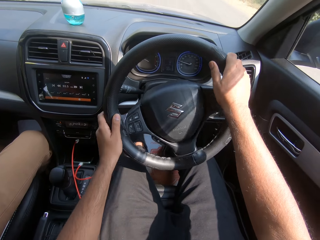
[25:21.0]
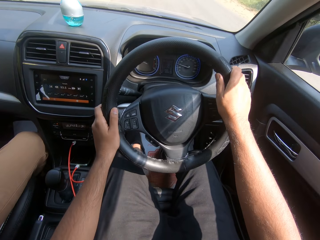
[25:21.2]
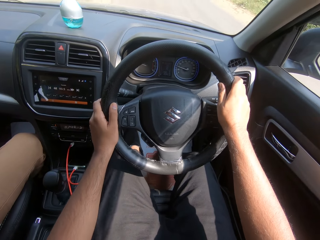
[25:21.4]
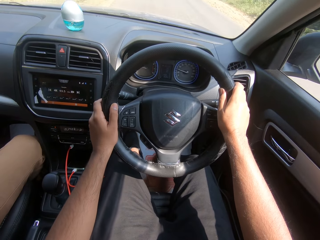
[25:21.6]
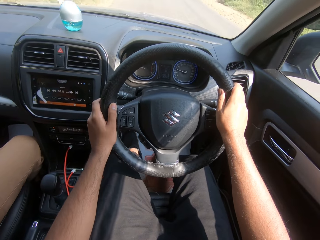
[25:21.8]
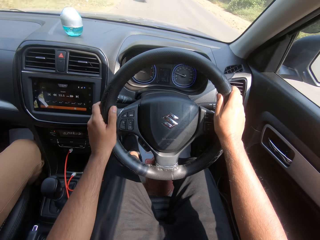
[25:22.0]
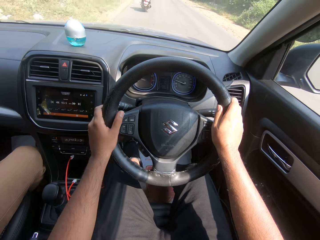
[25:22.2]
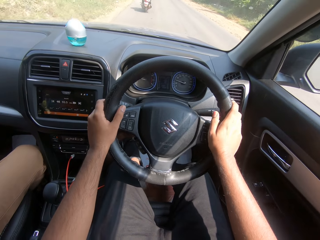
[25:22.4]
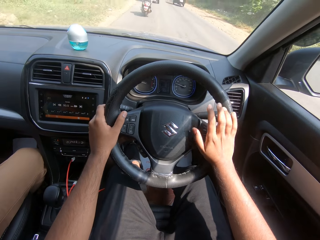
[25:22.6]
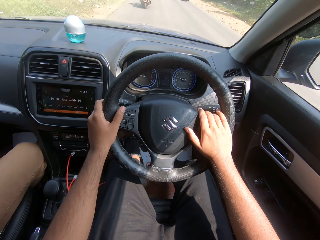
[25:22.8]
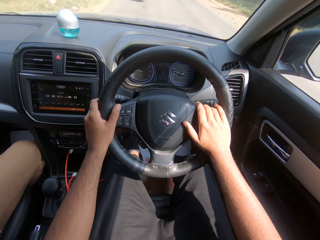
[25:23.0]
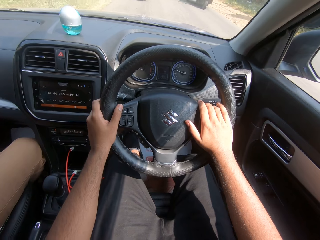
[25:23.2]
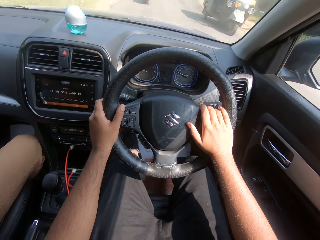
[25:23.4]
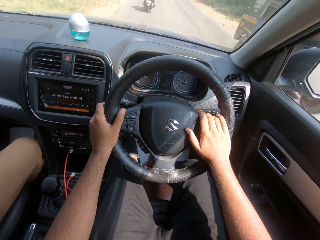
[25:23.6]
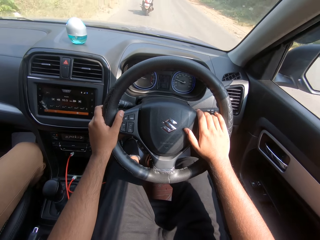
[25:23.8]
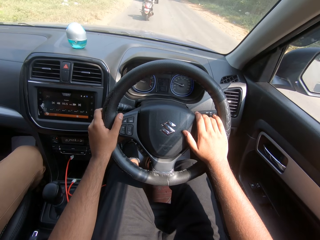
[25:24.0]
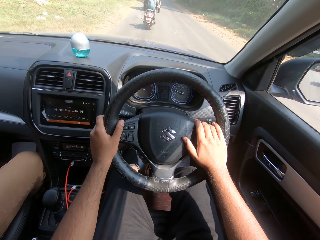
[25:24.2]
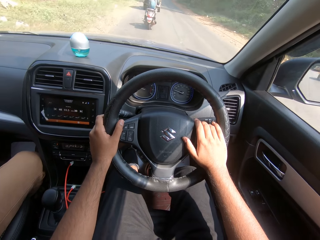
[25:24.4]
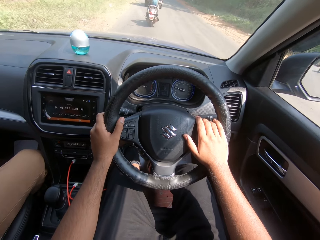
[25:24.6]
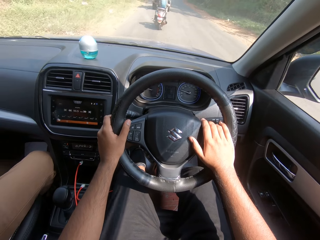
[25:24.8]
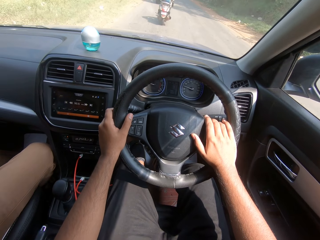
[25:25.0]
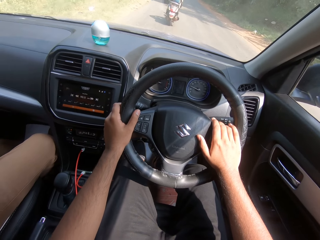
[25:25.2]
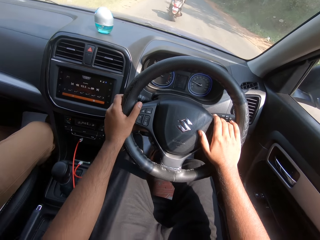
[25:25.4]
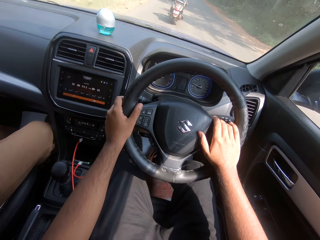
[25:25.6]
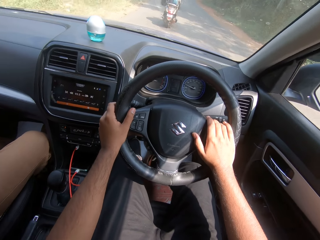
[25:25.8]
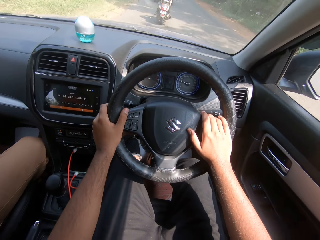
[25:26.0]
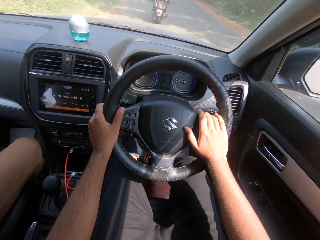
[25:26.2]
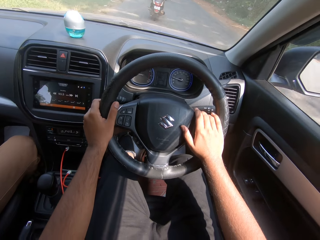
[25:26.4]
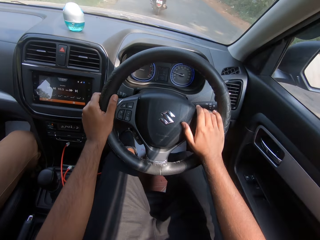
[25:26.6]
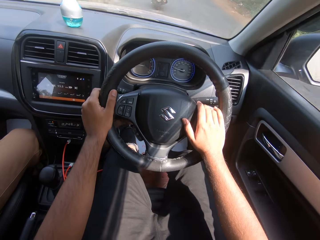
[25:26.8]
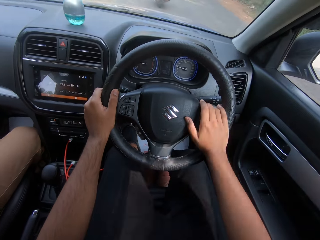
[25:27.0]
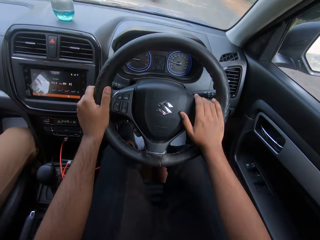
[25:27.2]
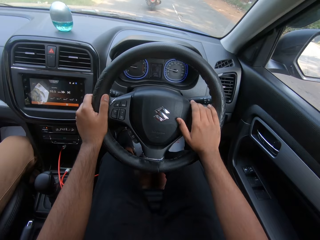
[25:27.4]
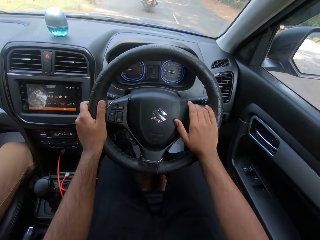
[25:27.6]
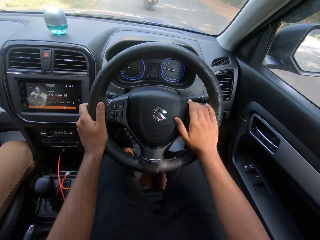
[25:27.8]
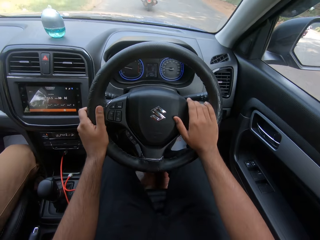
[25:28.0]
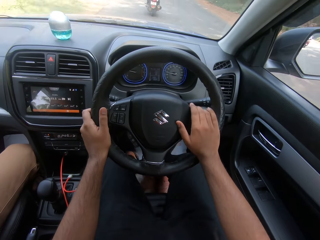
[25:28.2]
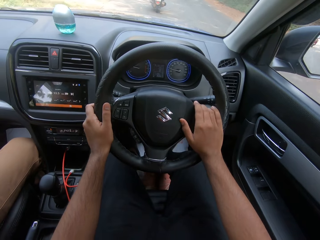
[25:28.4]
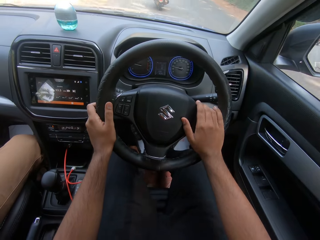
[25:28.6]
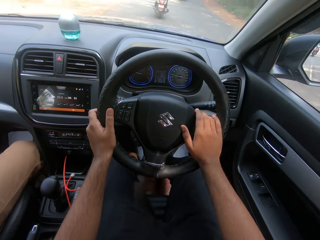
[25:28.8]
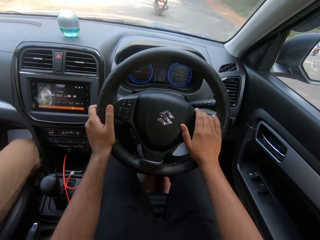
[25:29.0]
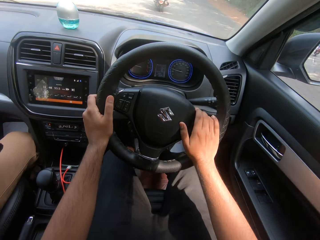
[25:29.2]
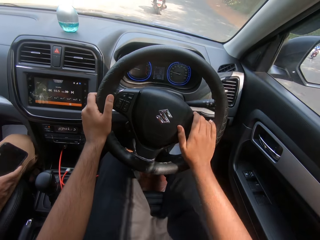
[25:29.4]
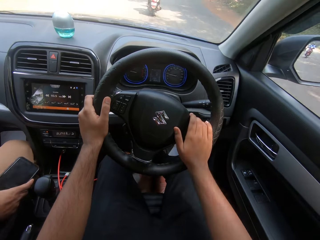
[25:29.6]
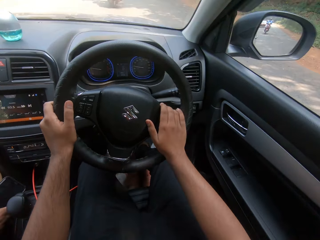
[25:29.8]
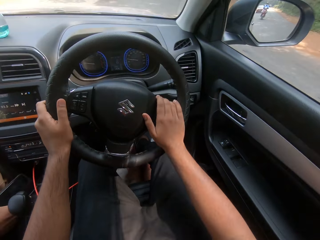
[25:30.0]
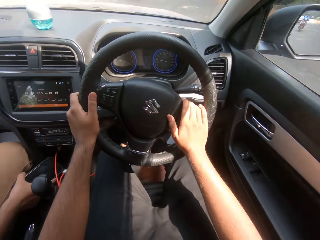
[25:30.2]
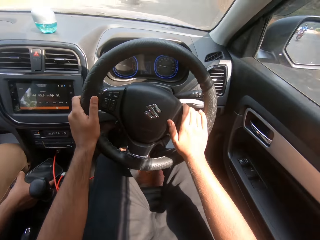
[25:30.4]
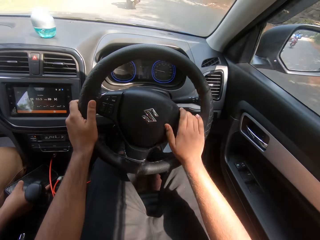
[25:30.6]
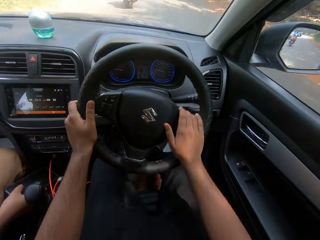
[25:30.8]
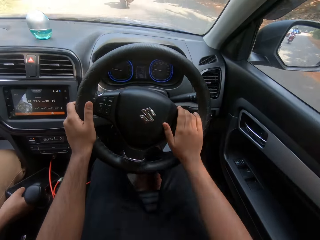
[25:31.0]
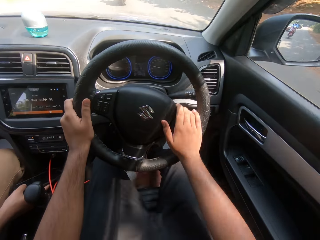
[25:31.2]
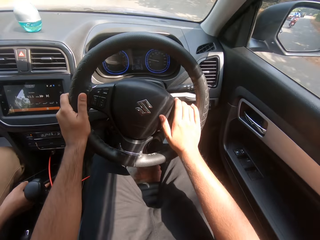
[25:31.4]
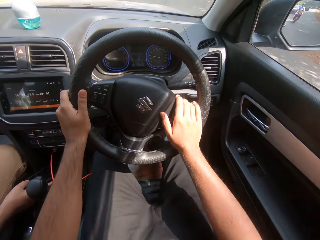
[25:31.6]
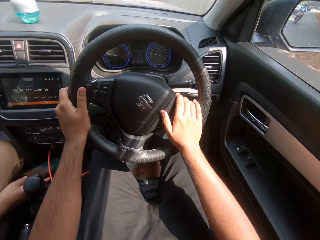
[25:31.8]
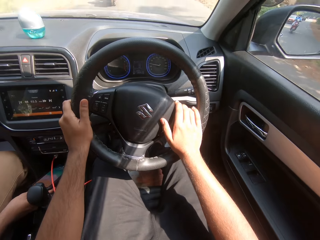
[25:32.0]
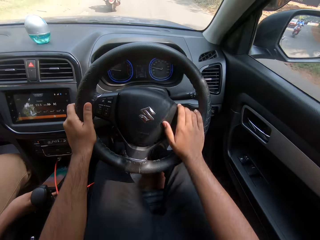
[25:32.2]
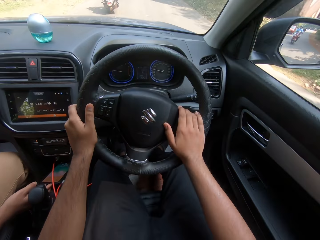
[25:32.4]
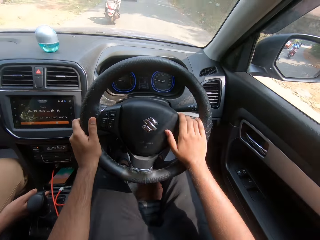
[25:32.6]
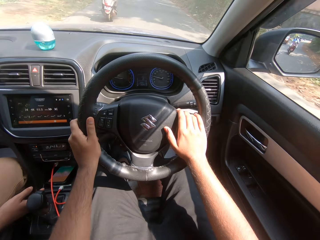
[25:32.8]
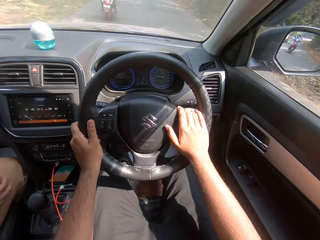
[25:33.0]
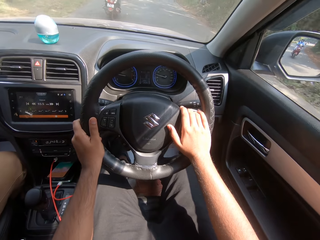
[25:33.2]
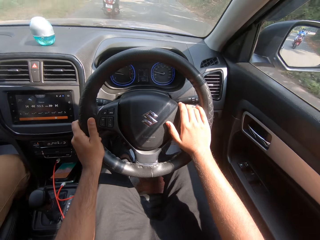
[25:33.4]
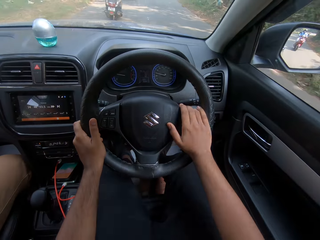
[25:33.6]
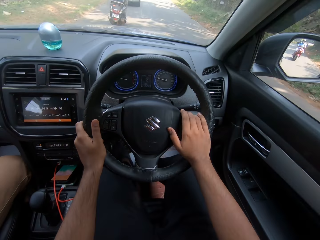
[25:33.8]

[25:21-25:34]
A yellow colored tricycle drives past the camera wearer. A man drops a mobile phone in his right hand on top of another phone in the car's auxiliary power outlet.

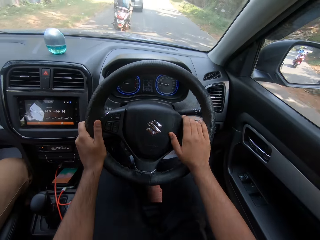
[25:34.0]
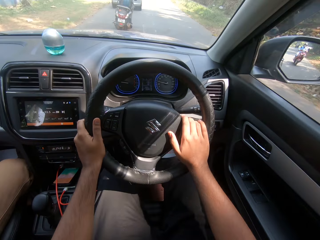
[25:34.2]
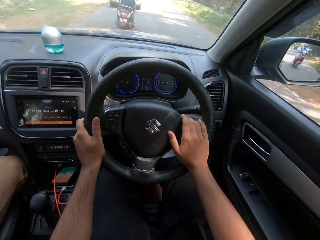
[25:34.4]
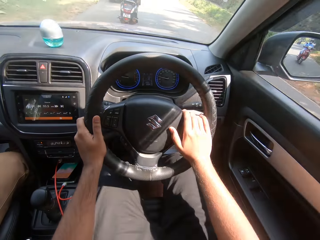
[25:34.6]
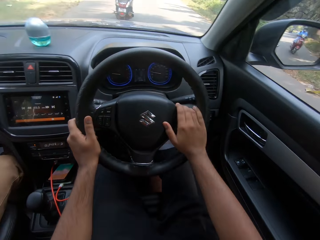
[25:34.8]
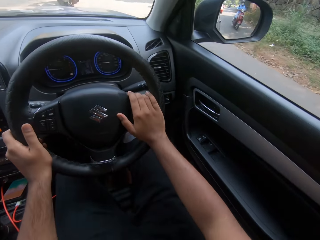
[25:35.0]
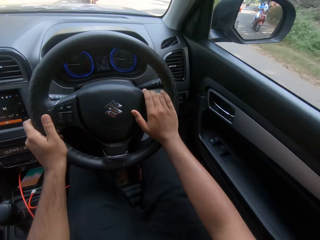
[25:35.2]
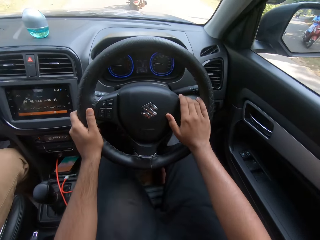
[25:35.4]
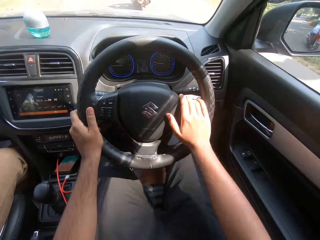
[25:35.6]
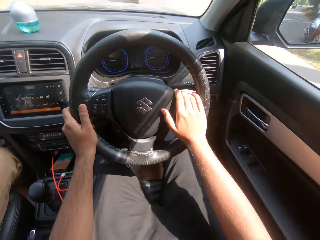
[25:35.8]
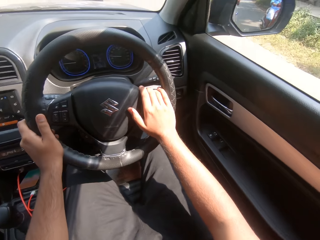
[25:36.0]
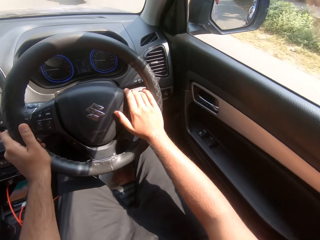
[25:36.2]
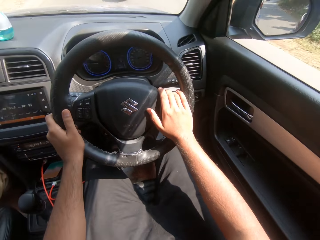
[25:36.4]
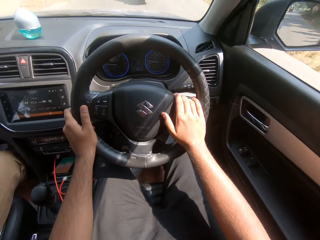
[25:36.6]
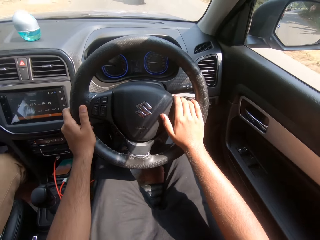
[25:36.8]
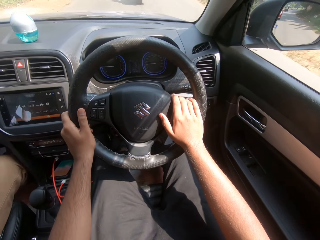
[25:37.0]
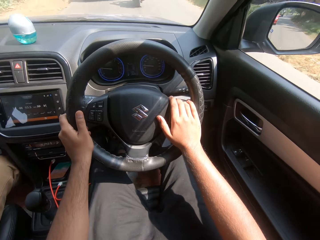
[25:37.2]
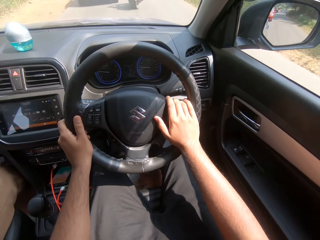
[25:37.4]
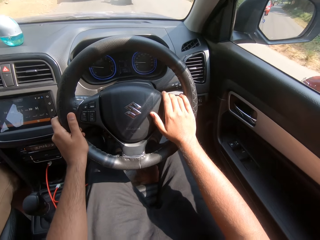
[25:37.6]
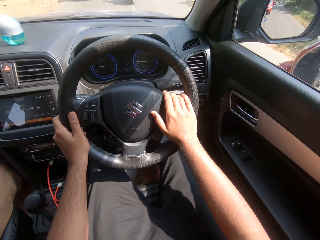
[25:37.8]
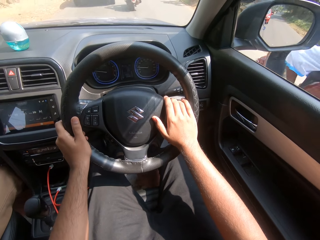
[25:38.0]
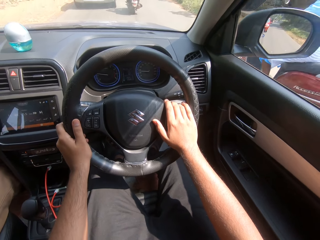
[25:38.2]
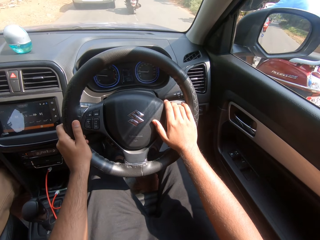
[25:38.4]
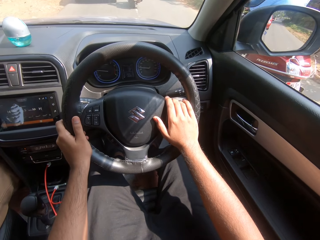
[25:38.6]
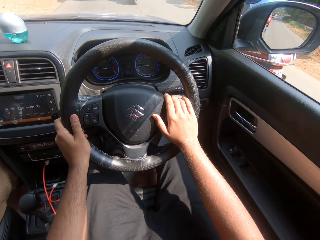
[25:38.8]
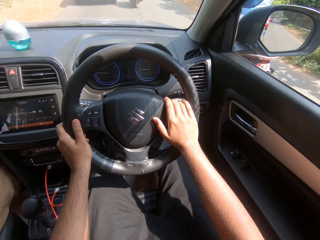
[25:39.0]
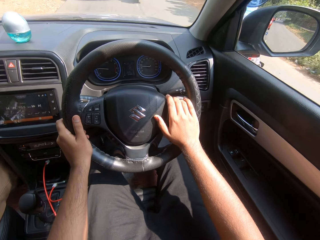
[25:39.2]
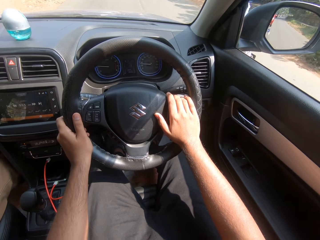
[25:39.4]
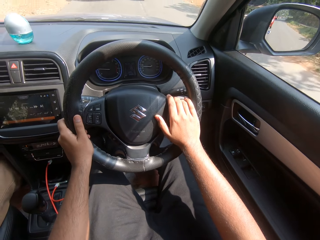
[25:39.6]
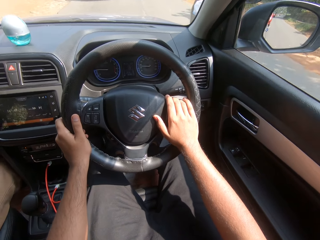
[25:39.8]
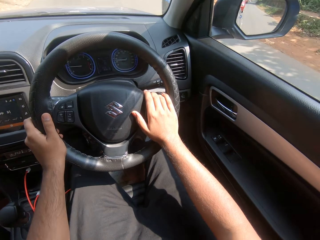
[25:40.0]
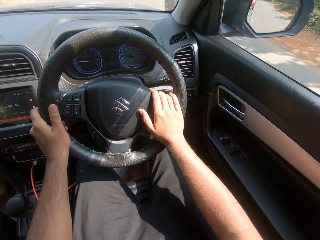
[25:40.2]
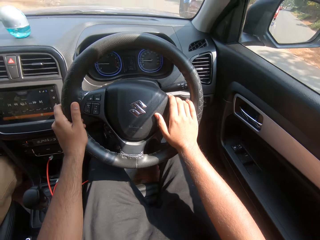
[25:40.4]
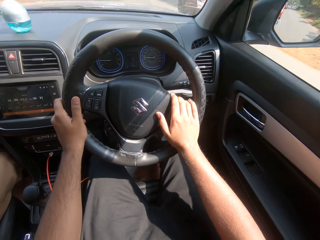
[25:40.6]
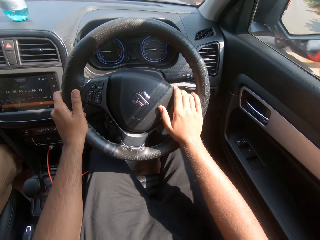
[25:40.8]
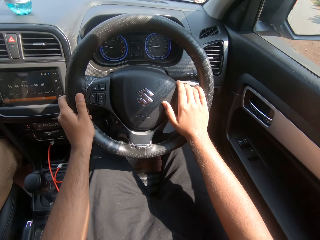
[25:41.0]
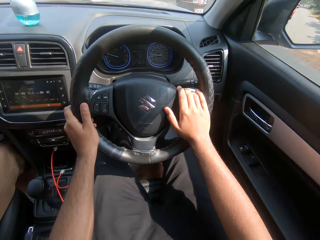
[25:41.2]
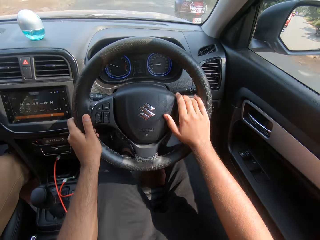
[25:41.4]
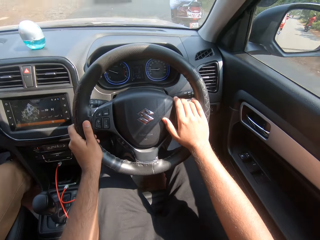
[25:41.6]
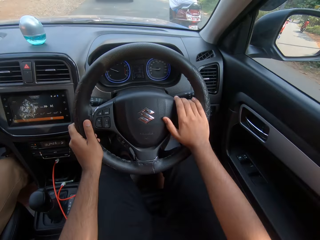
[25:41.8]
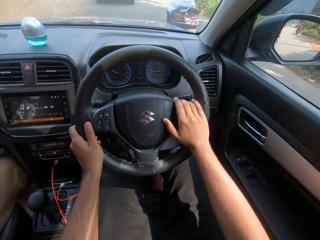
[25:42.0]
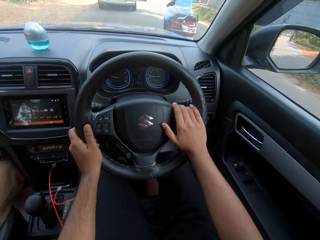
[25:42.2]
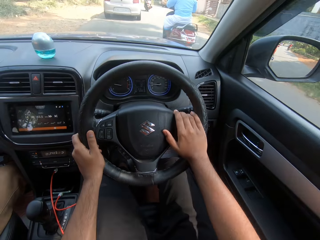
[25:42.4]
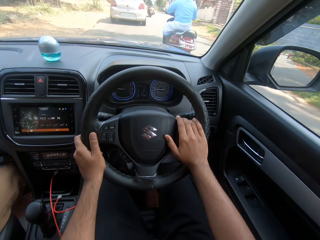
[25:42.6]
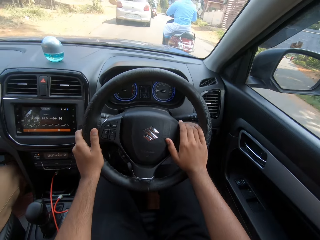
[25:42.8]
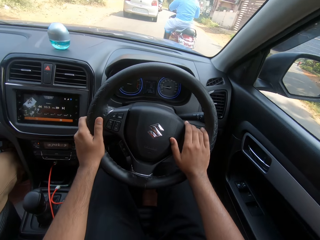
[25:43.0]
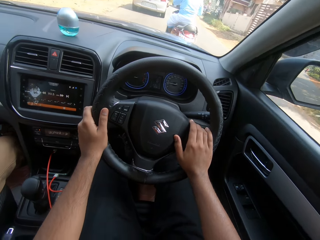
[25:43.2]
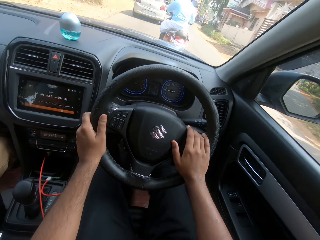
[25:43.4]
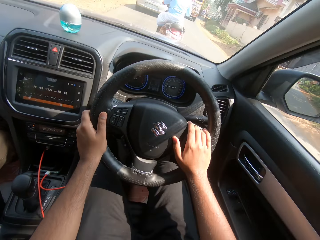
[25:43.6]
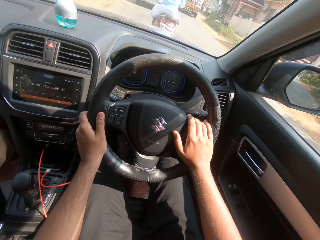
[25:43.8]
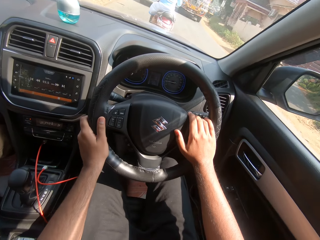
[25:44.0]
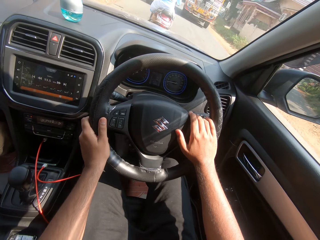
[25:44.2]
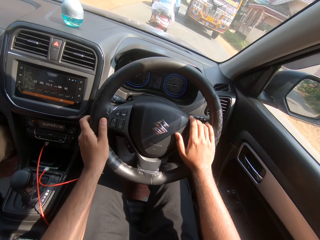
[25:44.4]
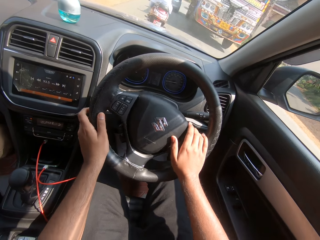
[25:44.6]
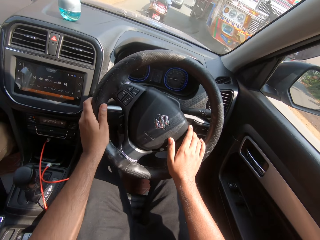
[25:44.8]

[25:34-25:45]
A man moves a leg. A red colored motorcycle drives past the camera wearer.
